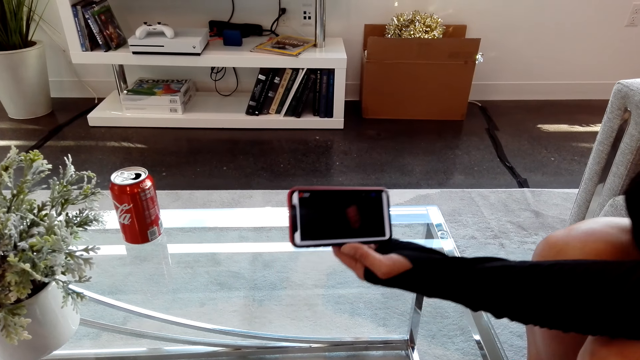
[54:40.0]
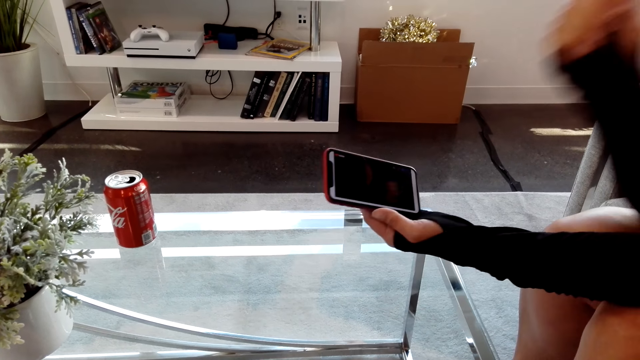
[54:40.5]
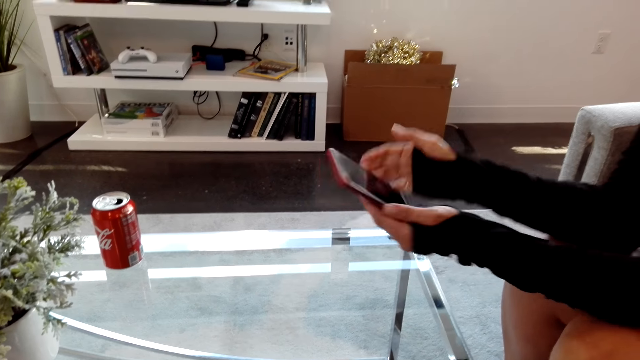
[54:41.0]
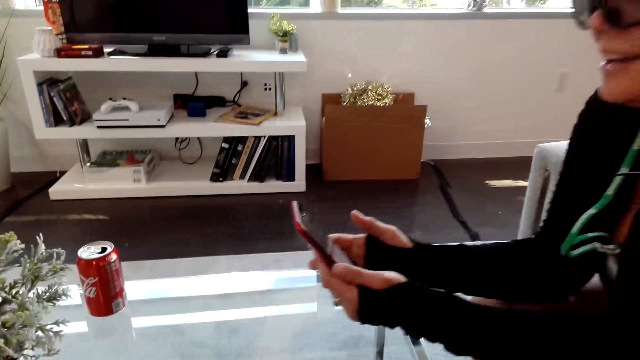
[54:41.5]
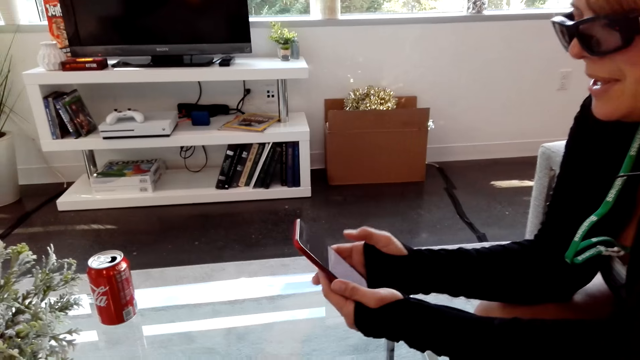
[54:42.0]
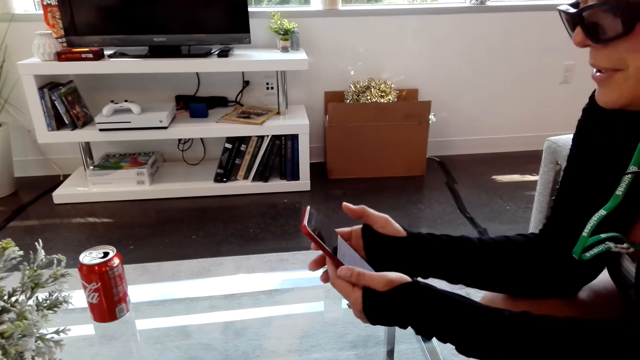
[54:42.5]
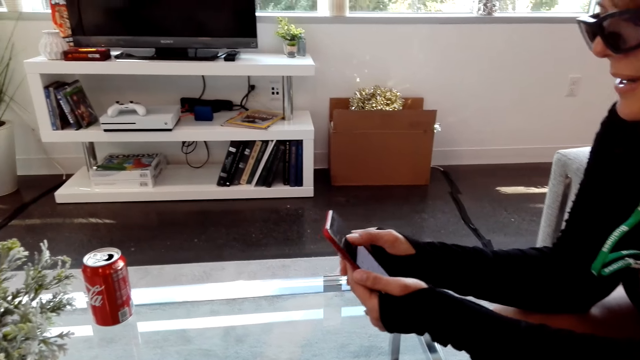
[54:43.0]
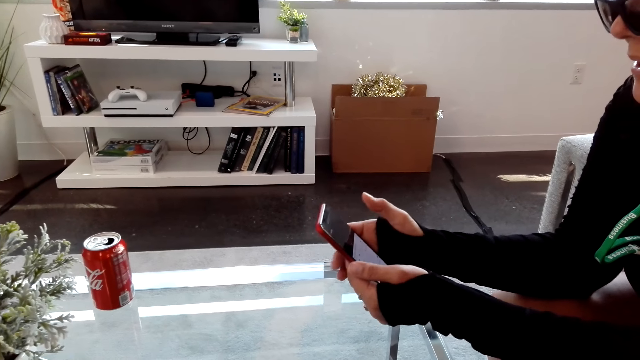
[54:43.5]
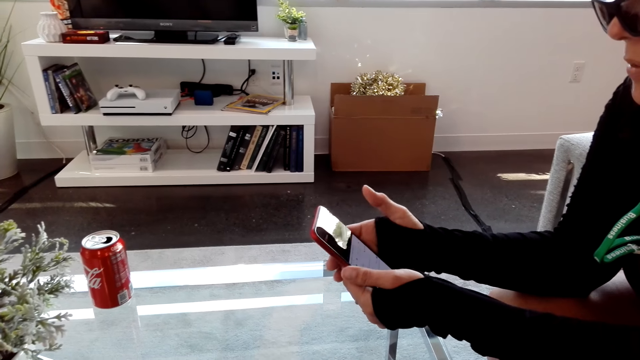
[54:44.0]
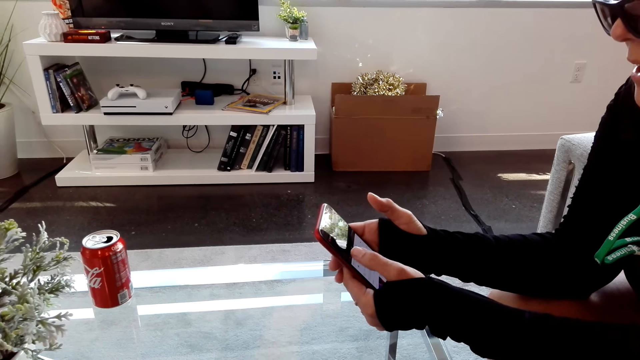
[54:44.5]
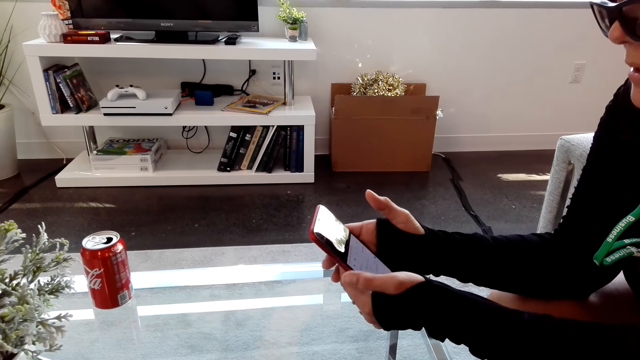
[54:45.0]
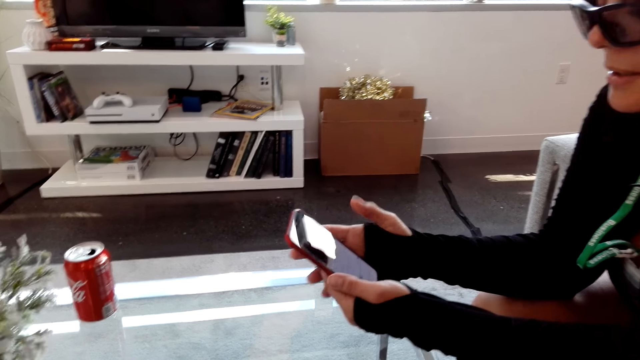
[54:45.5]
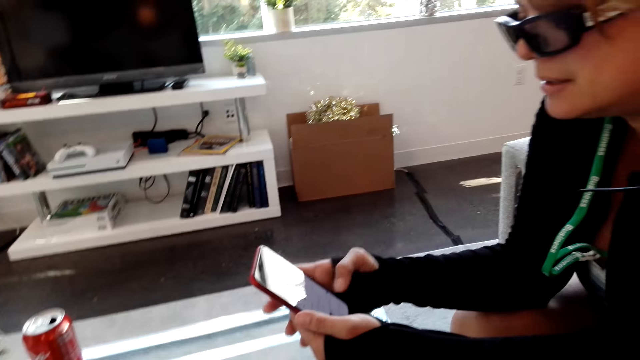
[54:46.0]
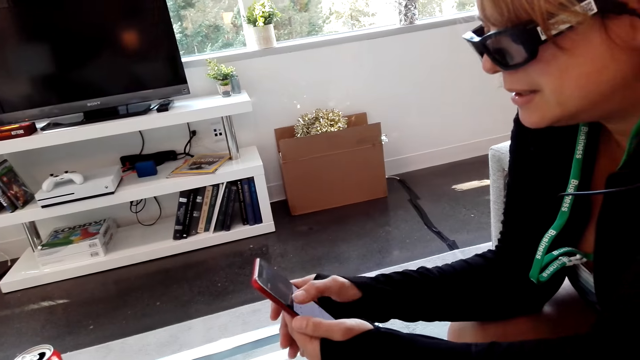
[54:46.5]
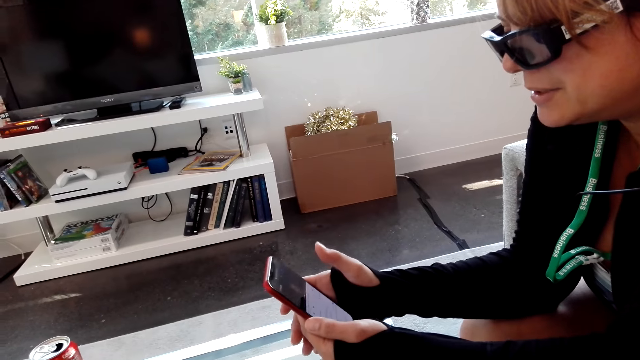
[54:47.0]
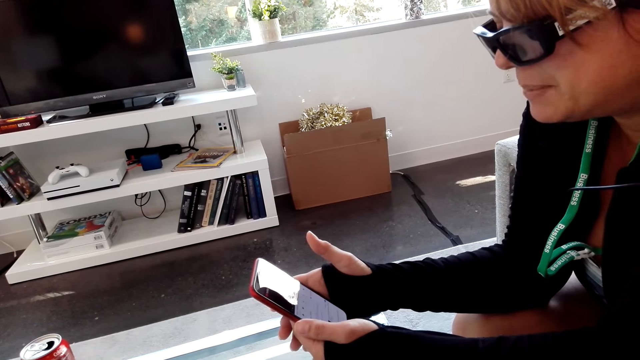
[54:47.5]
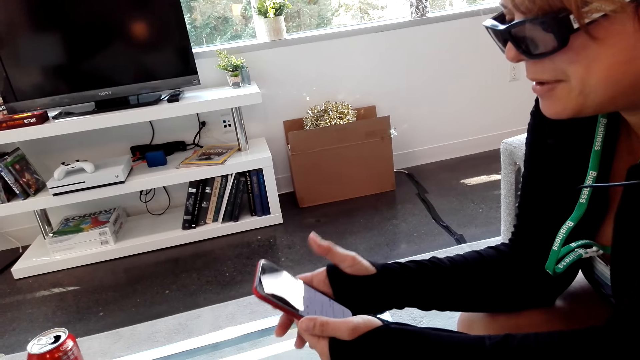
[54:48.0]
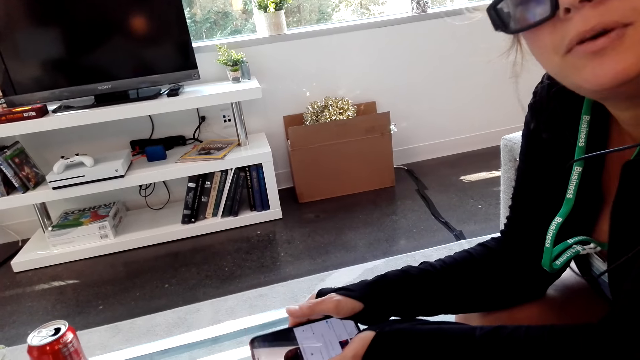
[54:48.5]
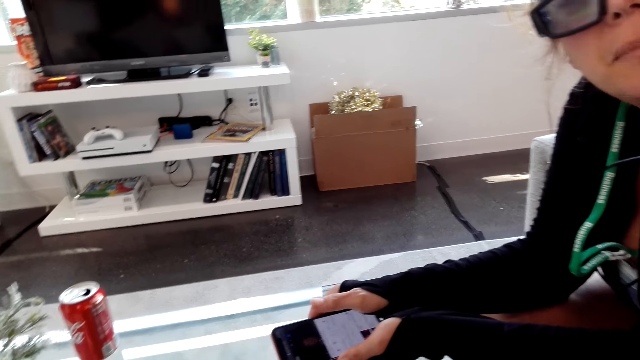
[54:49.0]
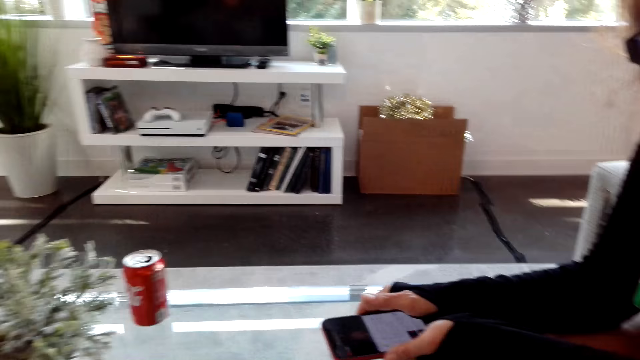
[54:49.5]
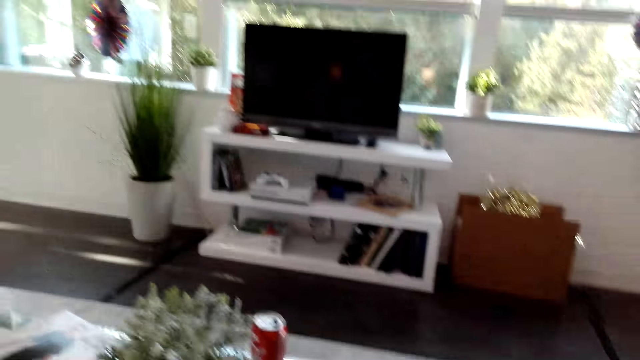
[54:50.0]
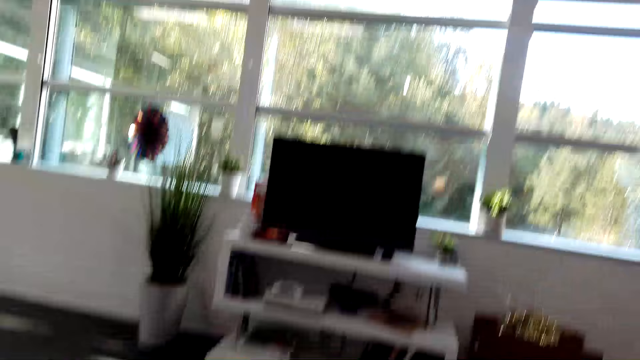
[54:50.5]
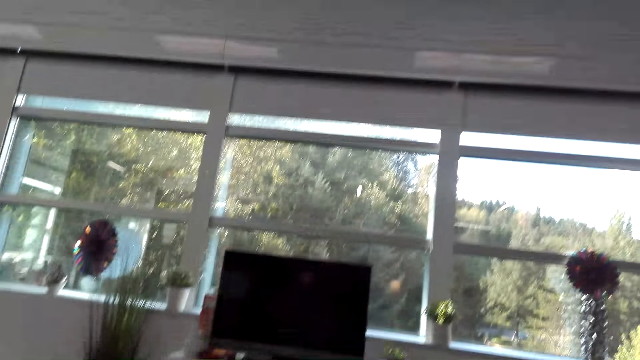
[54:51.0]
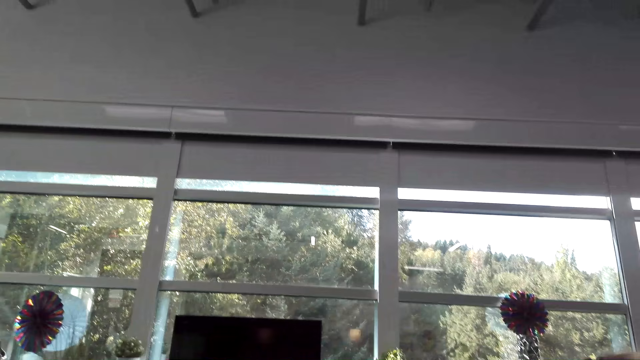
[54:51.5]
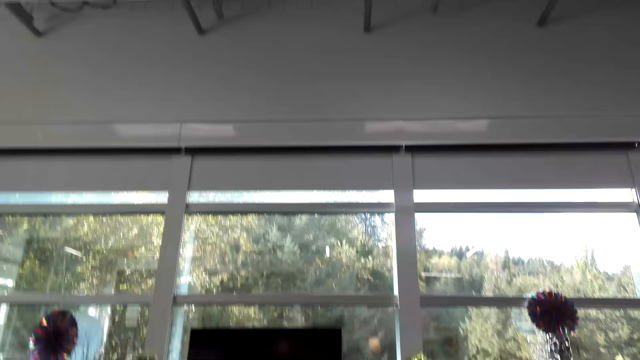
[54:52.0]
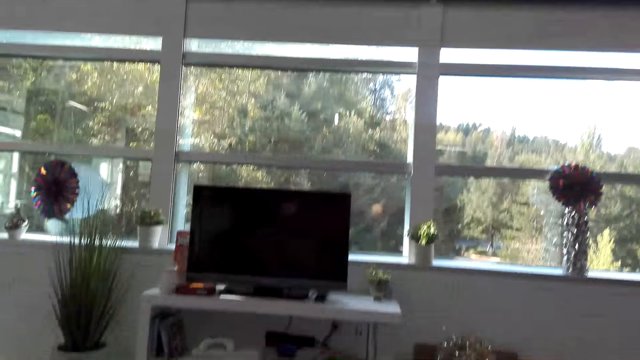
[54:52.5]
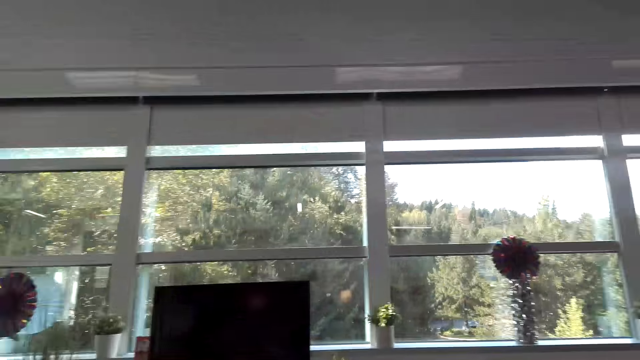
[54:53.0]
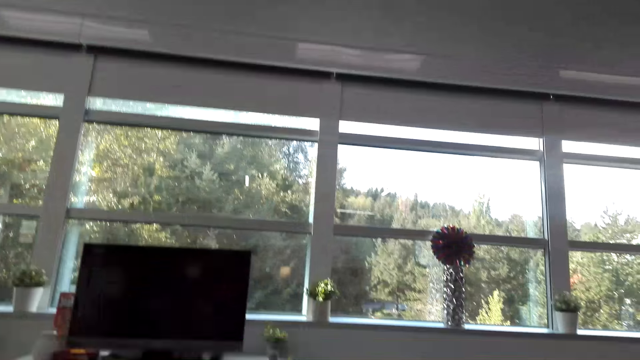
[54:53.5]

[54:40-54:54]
A lady talks to the camera wearer. The lady operates the phone. The camera wearer taps the phone. The lady talks to the camera wearer. The camera wearer looks around the house.

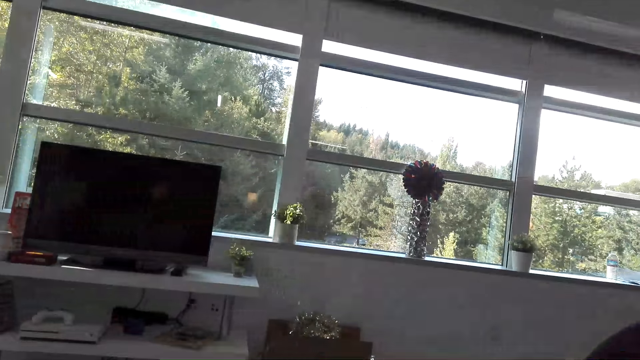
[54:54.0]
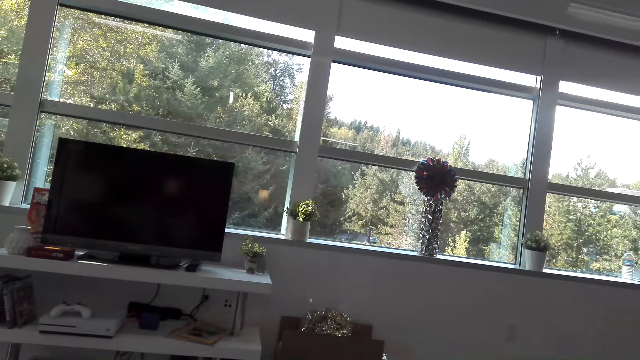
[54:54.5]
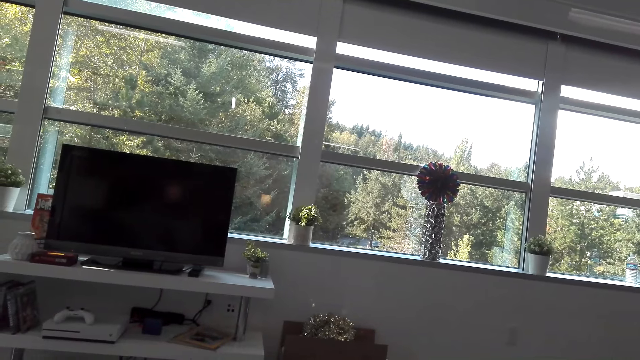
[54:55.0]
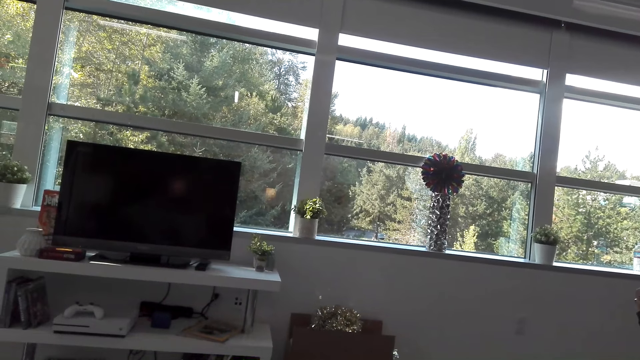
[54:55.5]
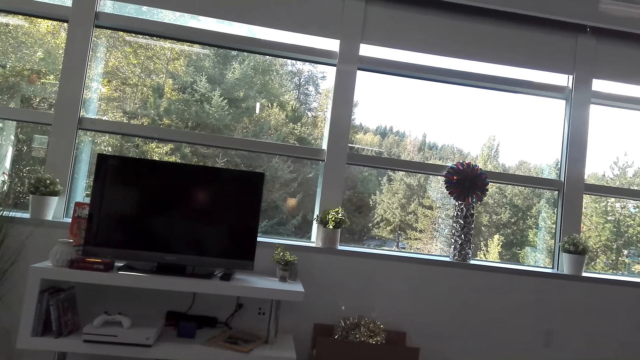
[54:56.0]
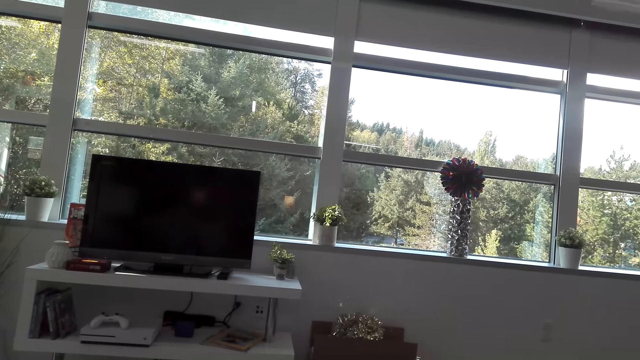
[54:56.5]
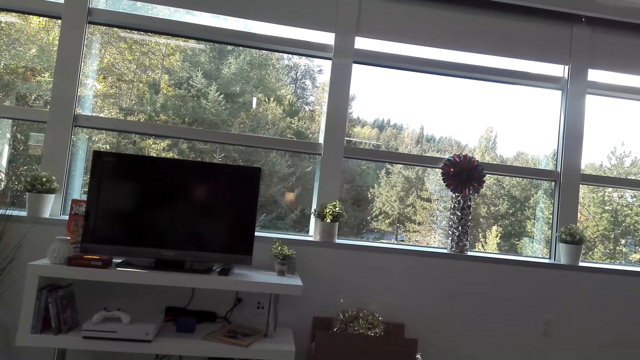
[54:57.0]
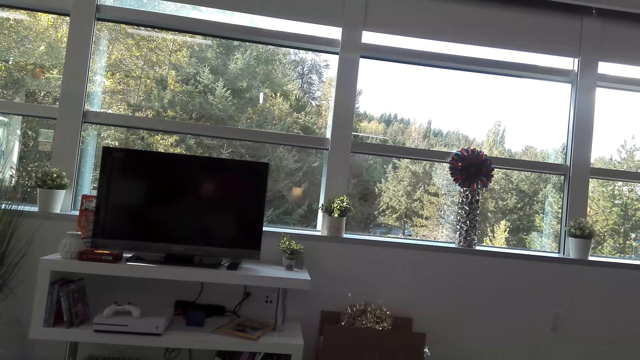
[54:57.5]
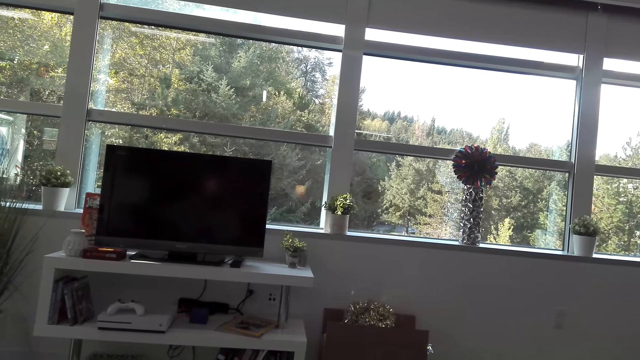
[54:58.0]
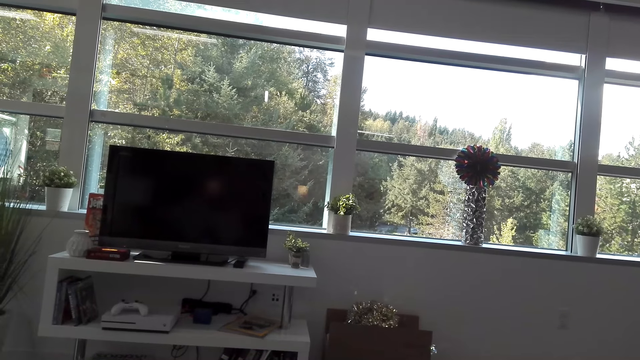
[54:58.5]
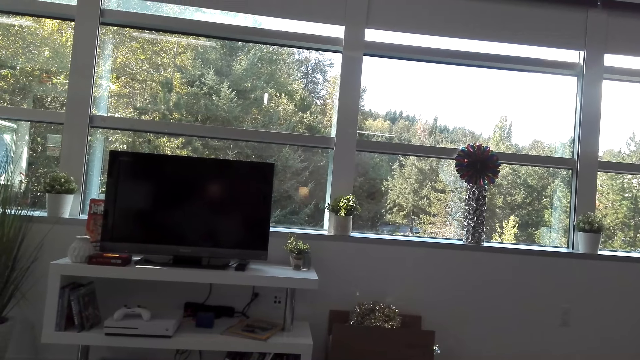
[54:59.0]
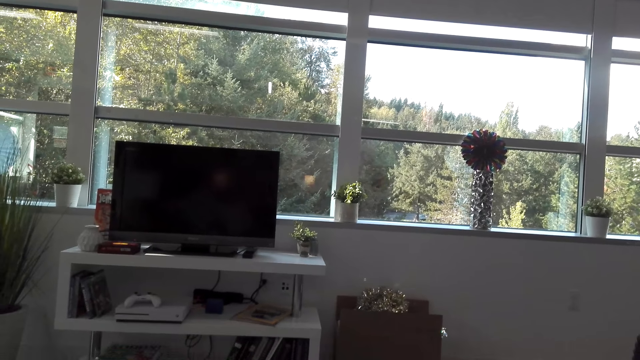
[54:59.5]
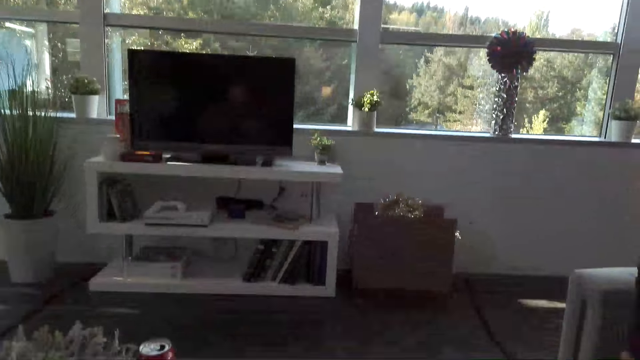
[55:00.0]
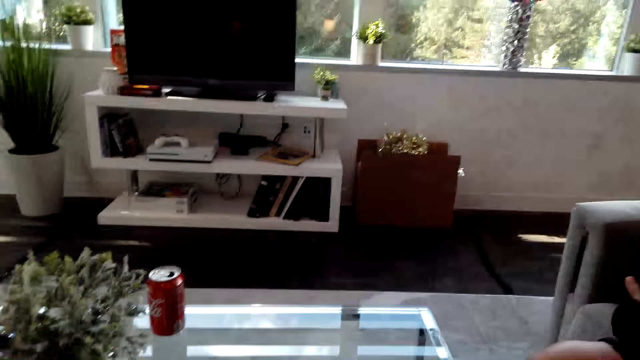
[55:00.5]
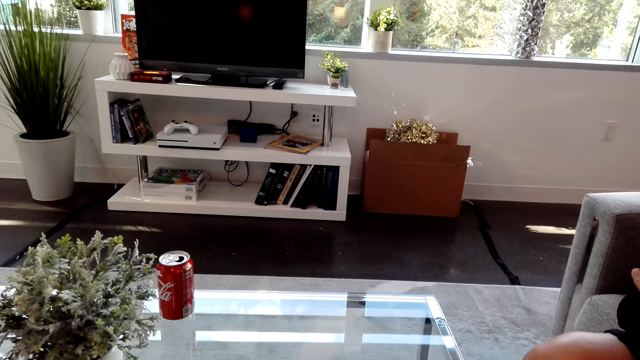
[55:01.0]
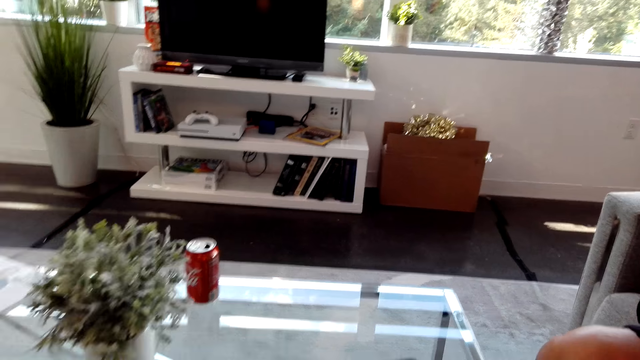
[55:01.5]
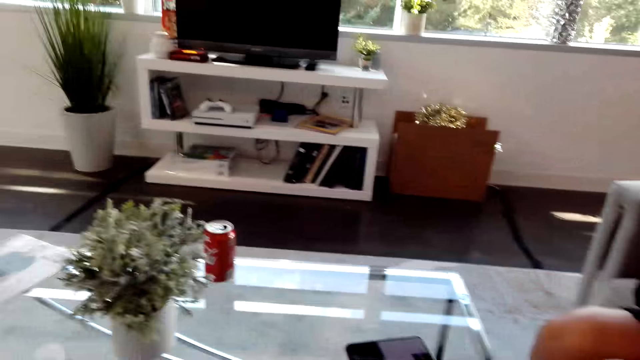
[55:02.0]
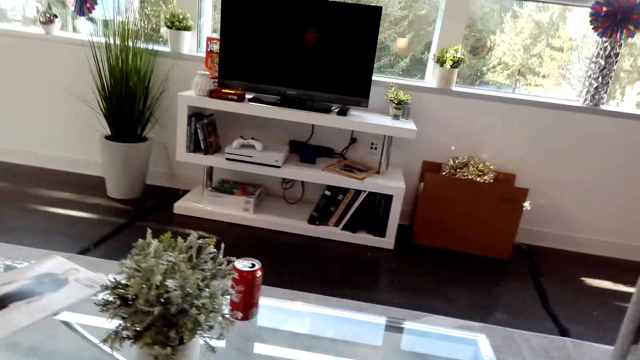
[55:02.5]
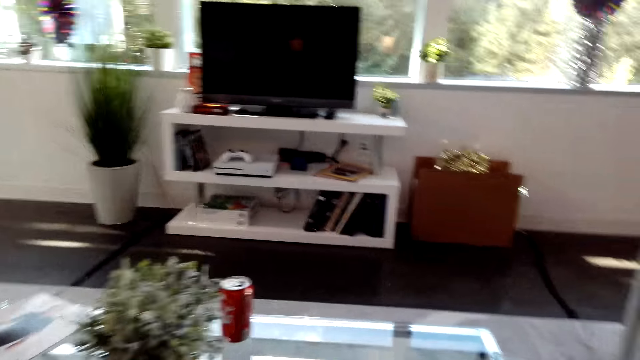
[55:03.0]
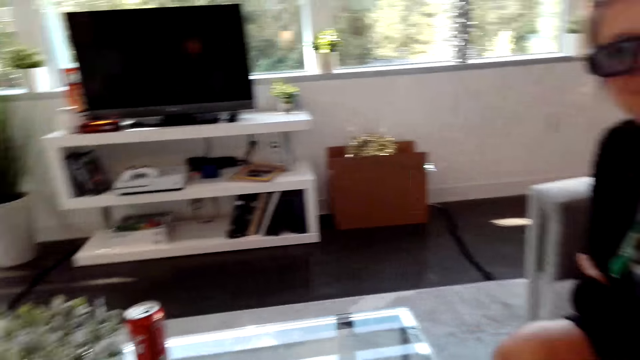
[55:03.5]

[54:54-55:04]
The camera wearer talks to a lady.
